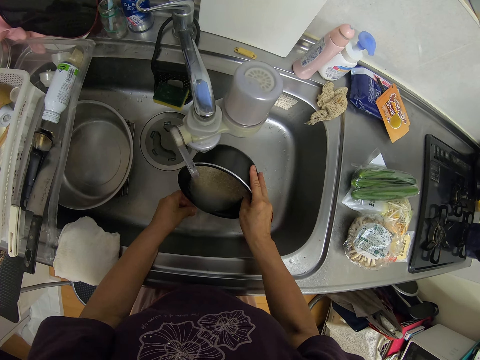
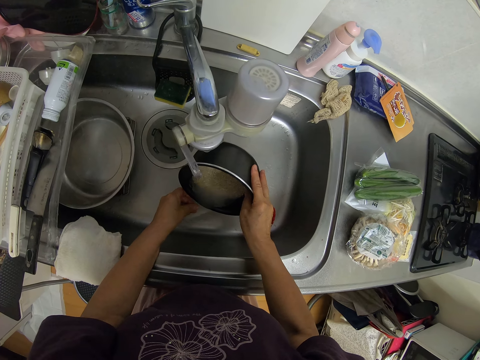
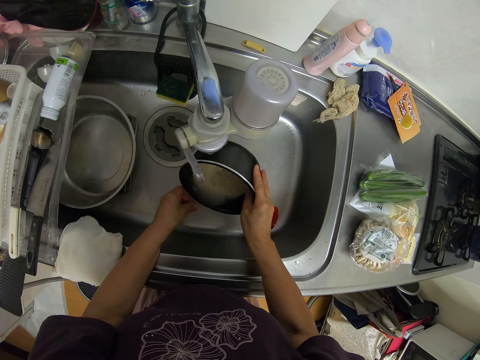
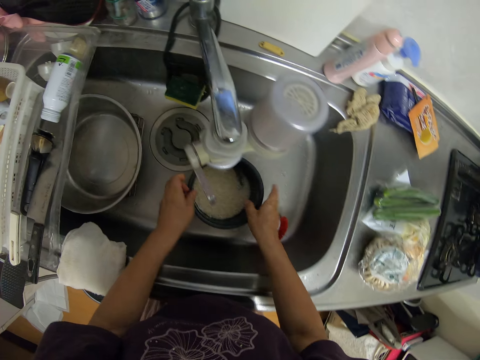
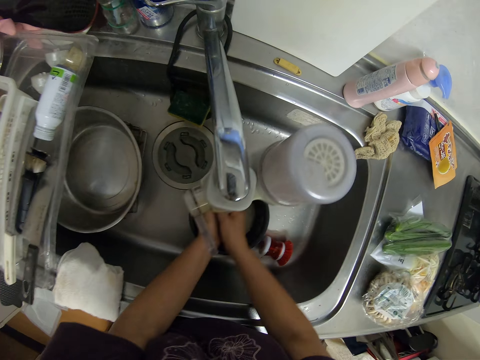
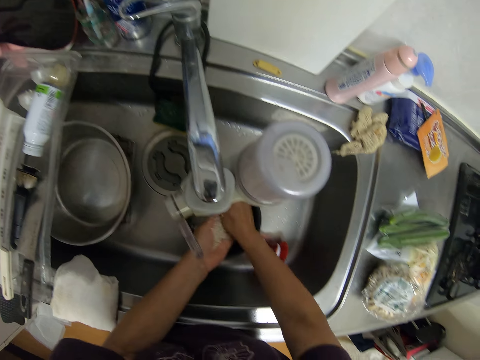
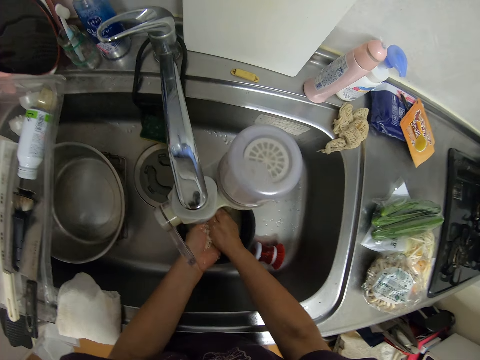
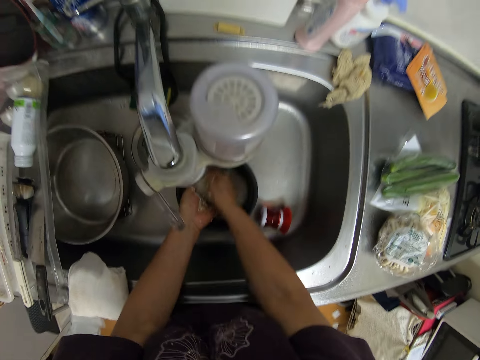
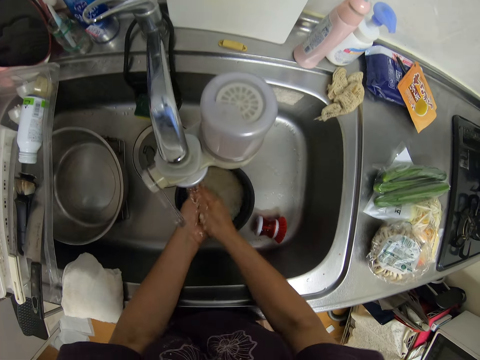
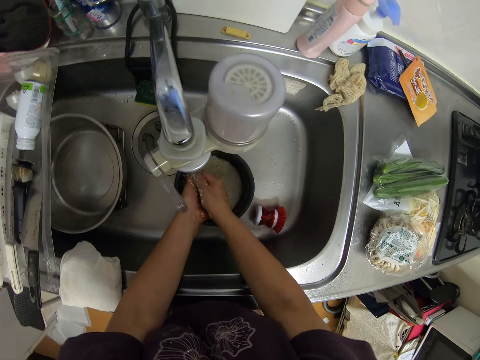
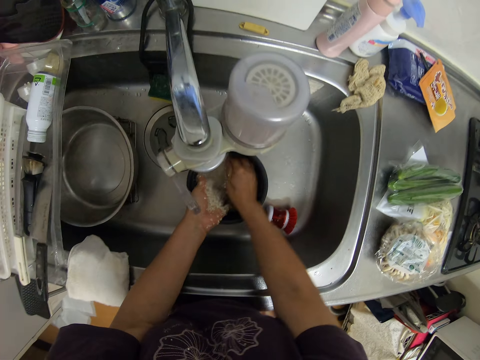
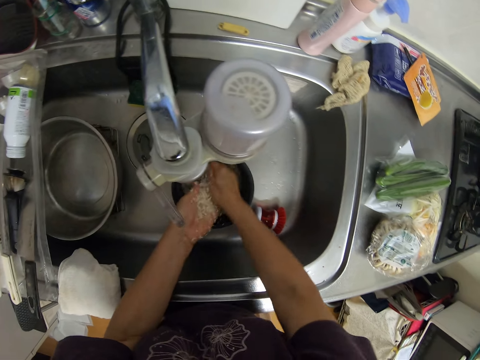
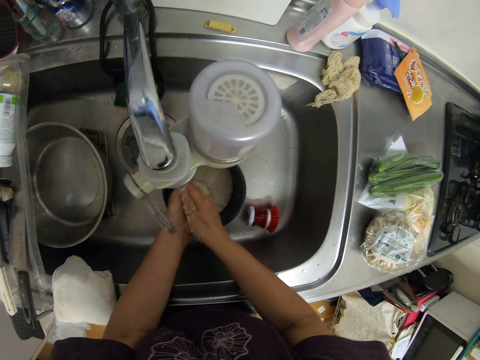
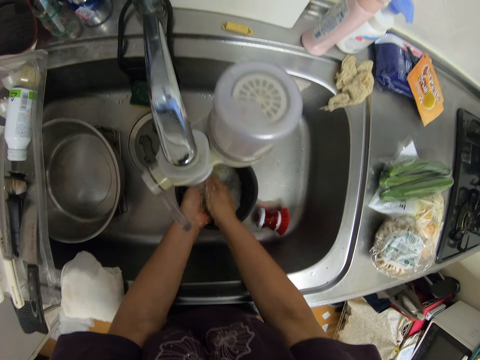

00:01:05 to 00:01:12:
The camera wearer washes the rice inside the pot in the sink.

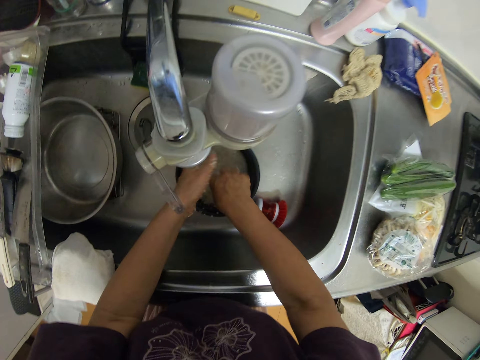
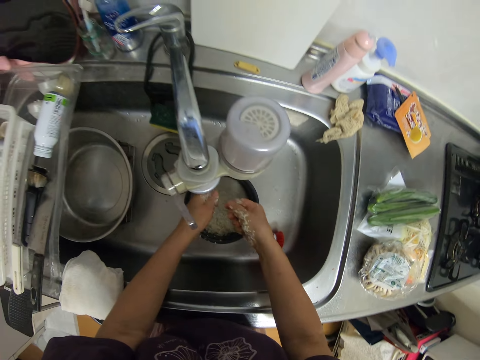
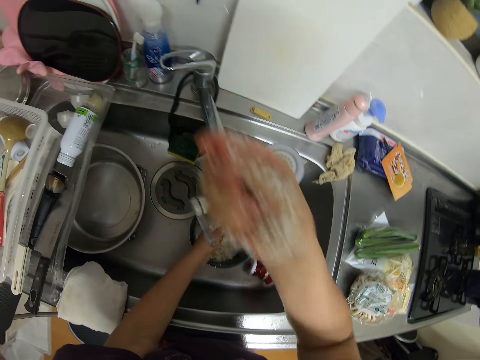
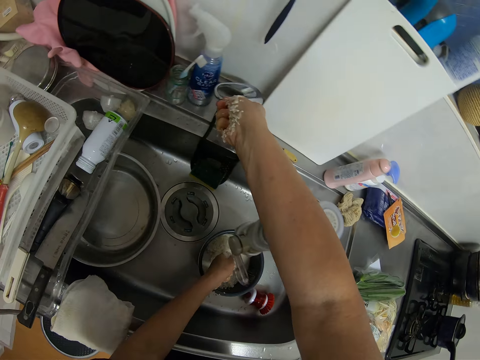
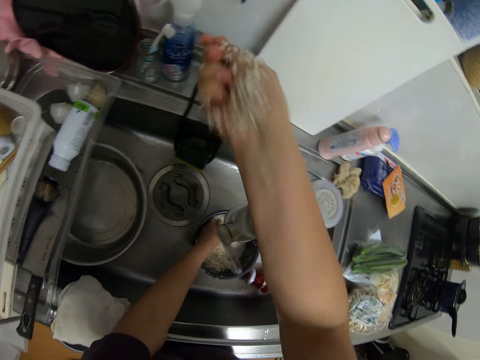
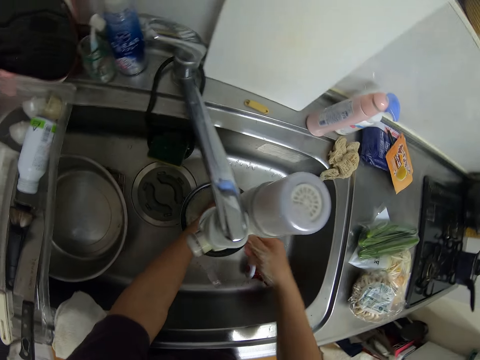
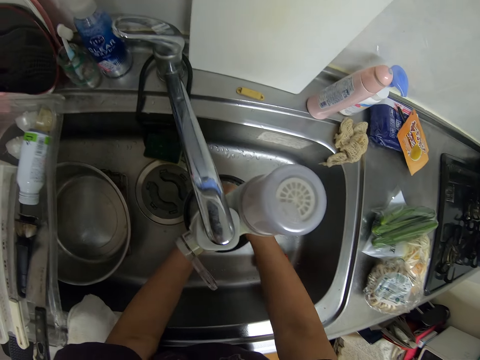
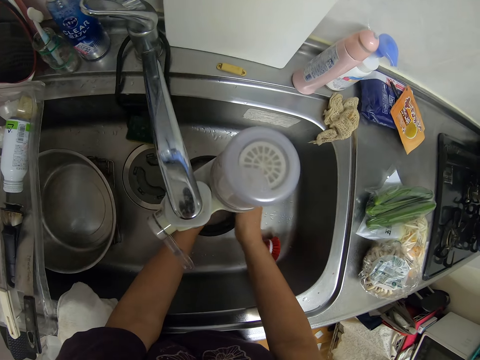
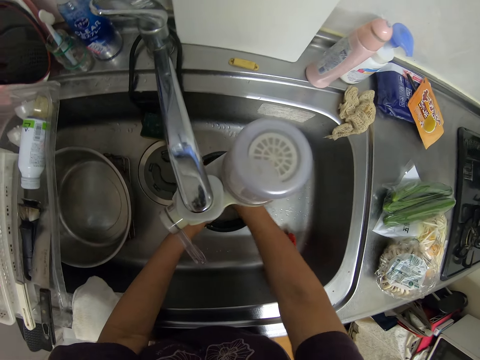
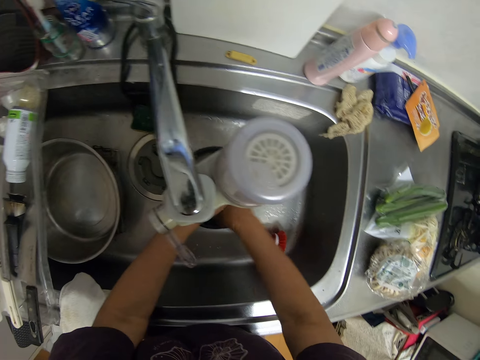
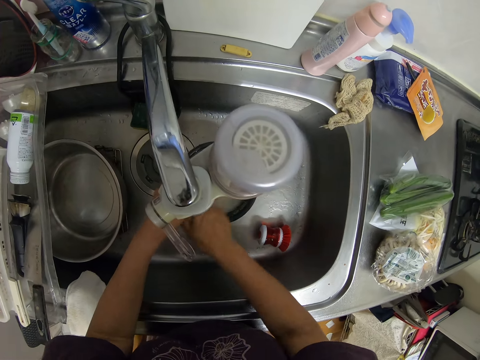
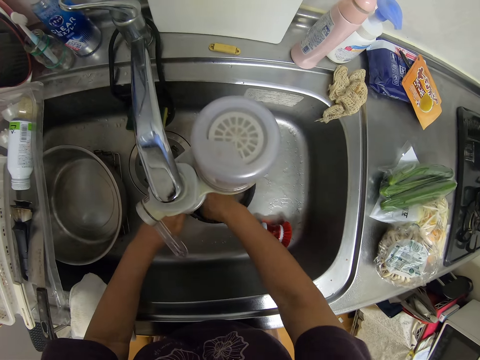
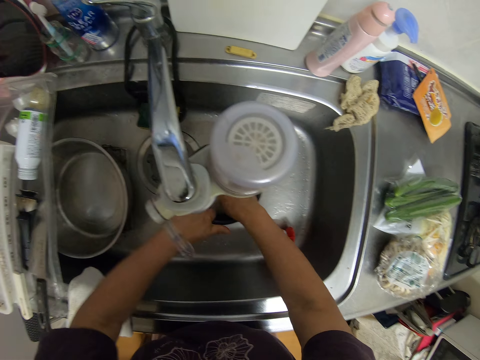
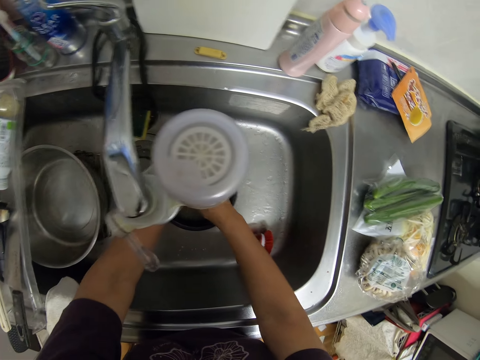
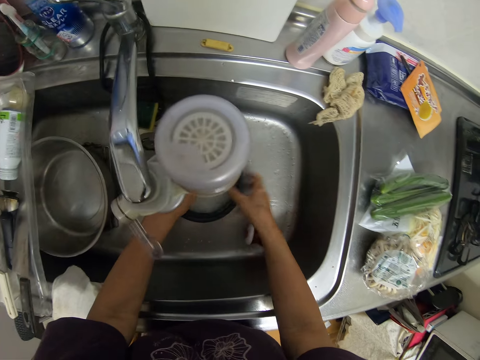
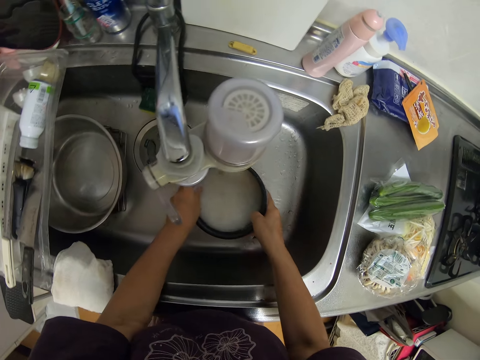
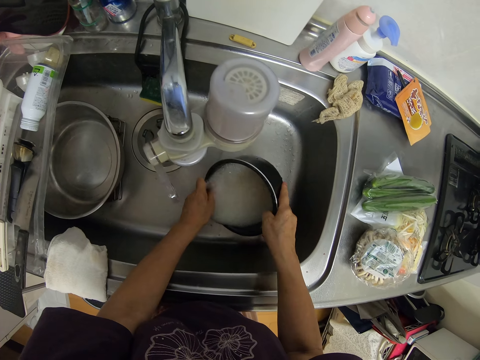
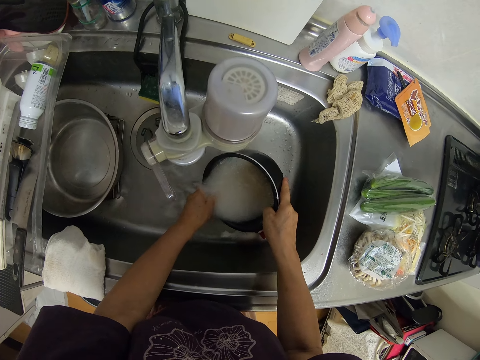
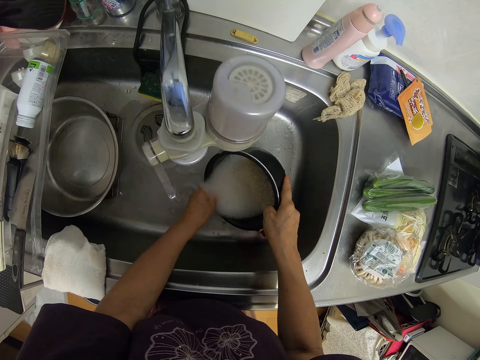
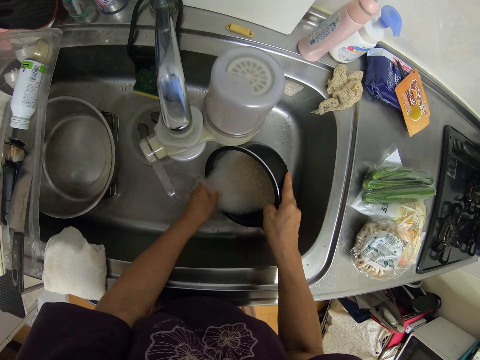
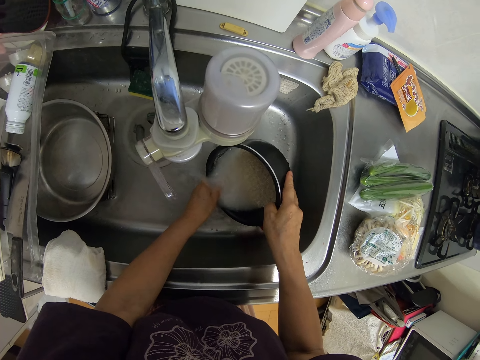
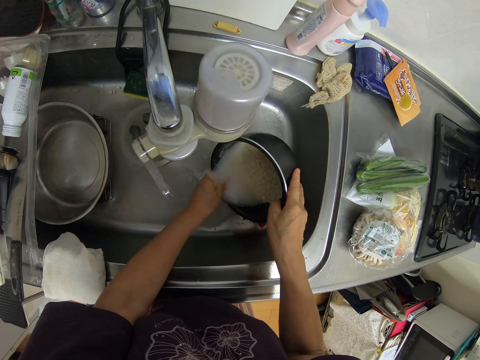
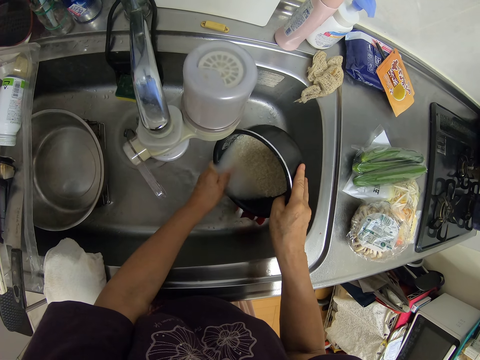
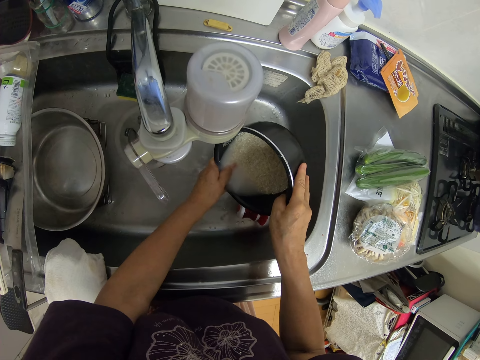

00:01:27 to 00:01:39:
The camera wearer opens the sink tap. She pours water in the pot. She rinses her hand and the rice inside the pot. She pours the rice water in the sink.

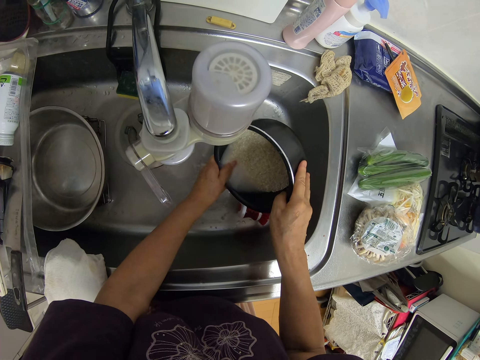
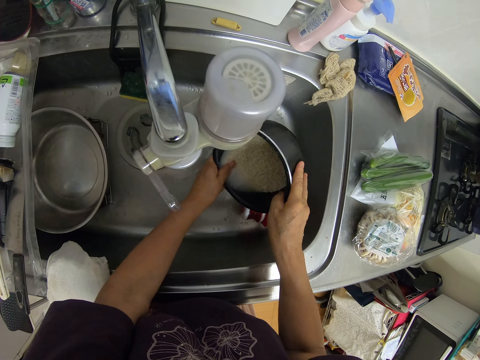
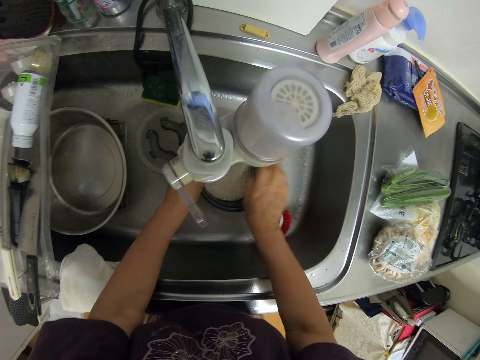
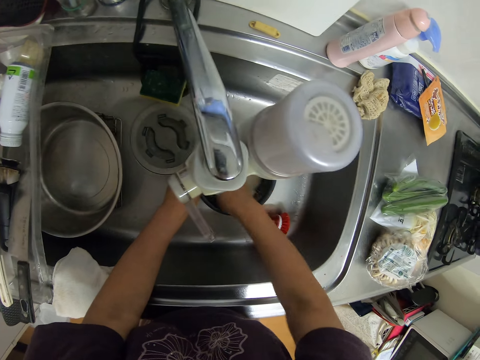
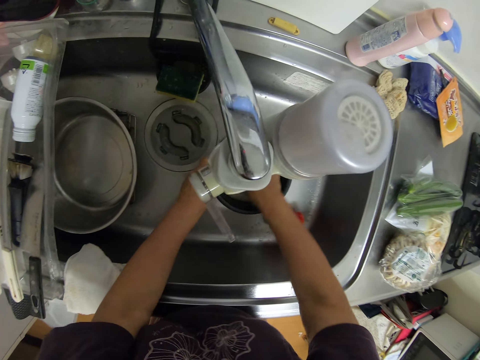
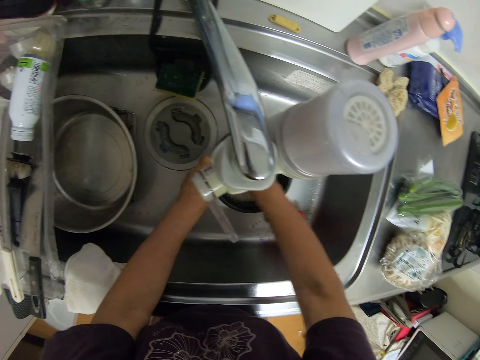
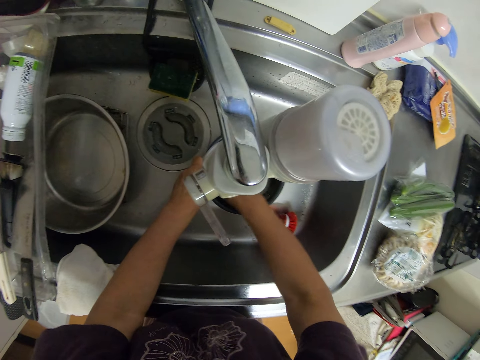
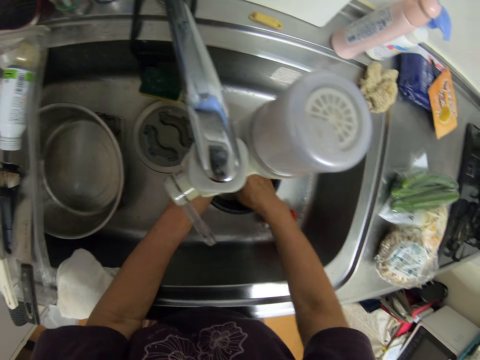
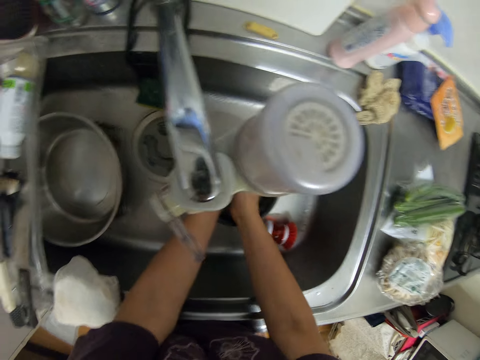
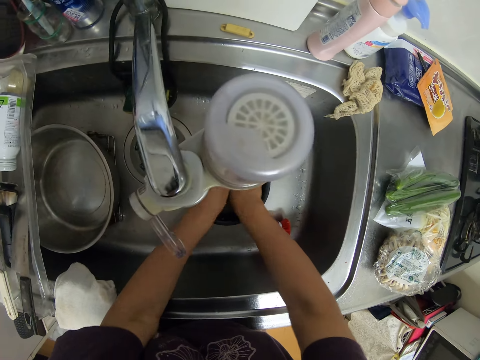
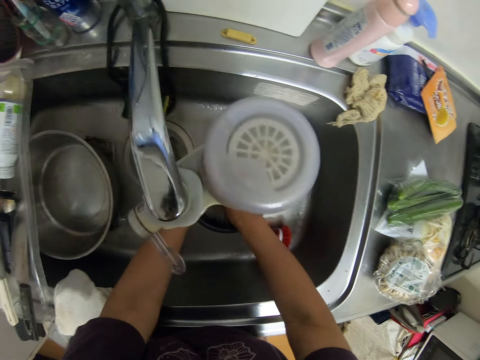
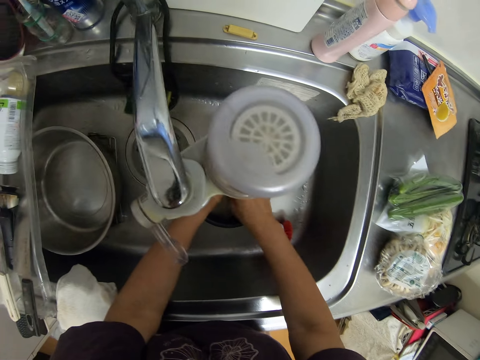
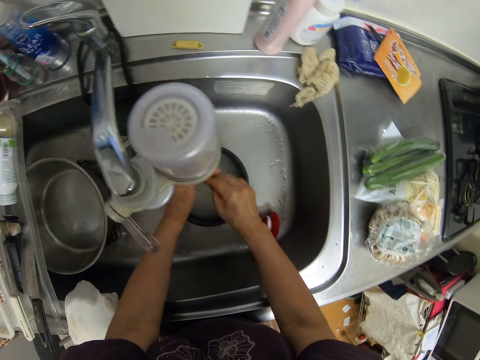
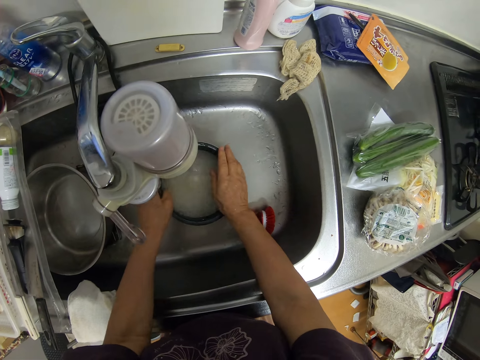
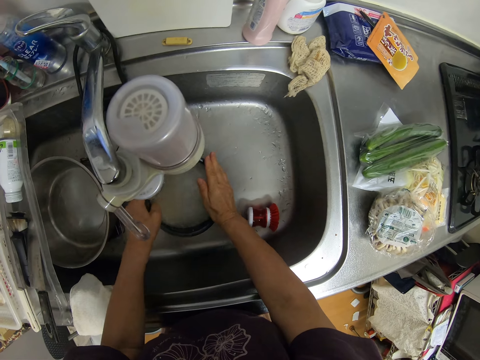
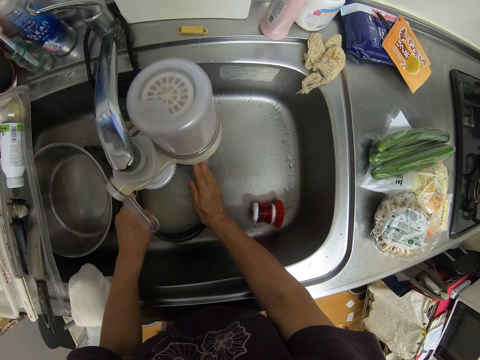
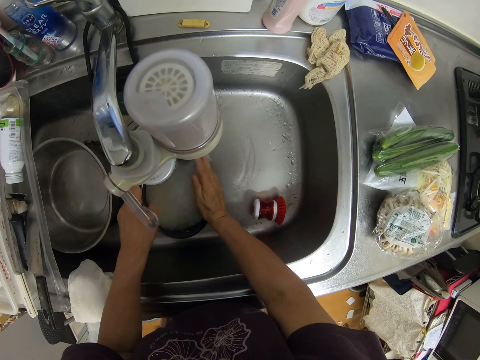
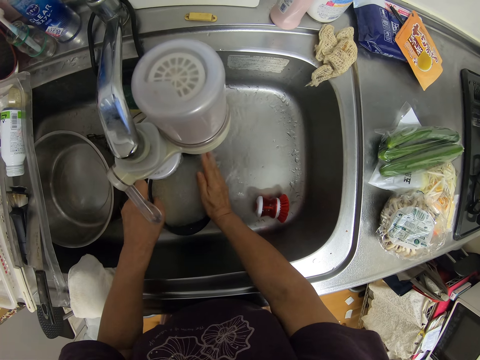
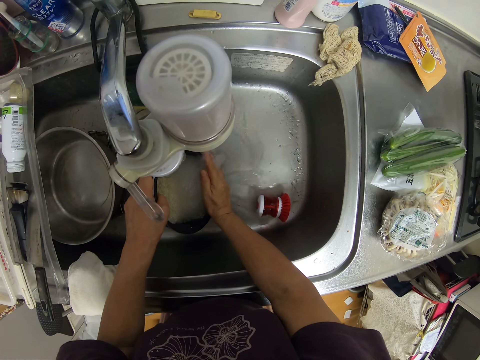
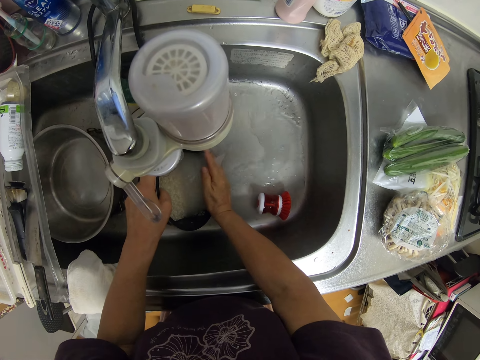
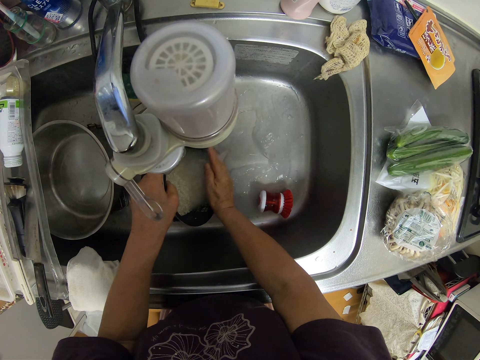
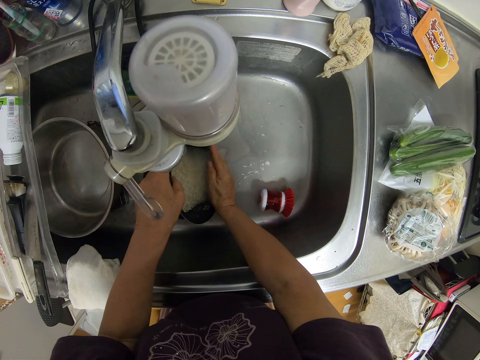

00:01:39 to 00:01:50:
The camera wearer washes the rice inside the pot in the sink. They pour the rice water in the sink.
